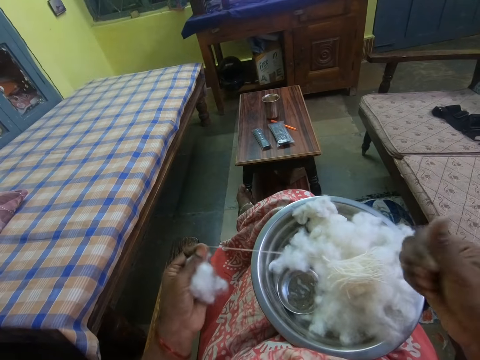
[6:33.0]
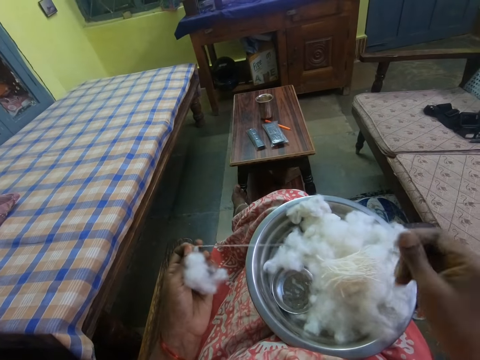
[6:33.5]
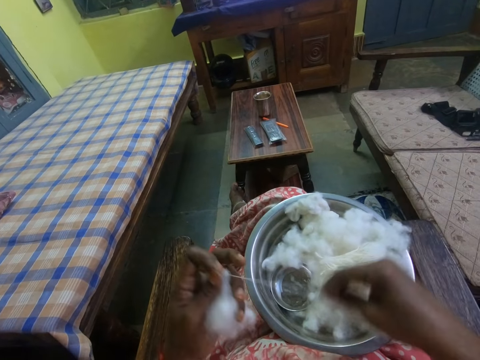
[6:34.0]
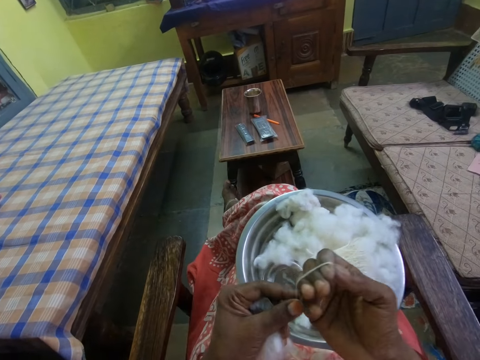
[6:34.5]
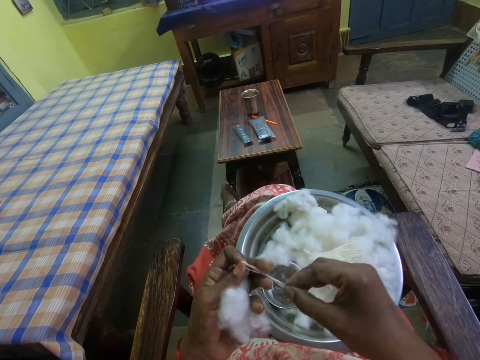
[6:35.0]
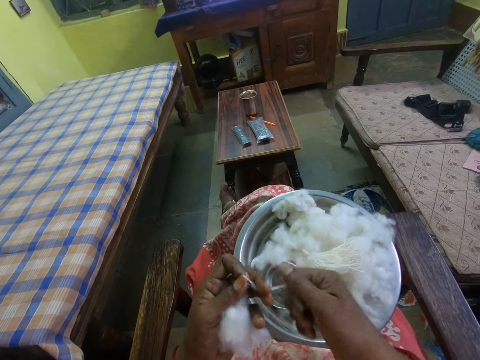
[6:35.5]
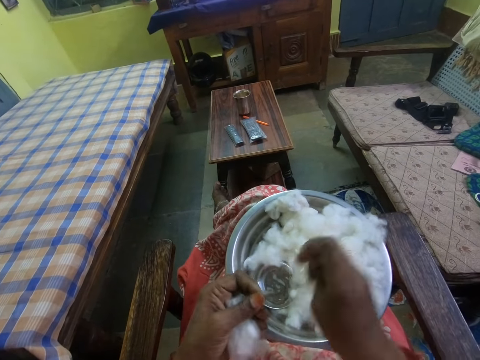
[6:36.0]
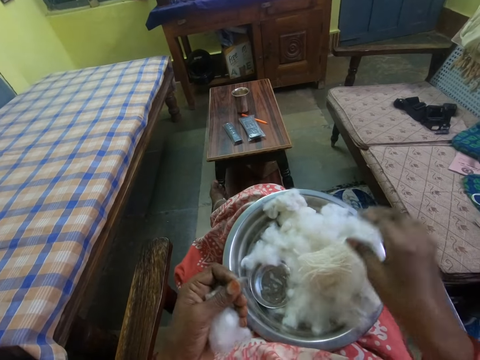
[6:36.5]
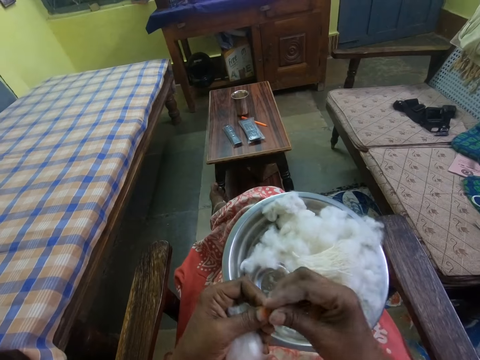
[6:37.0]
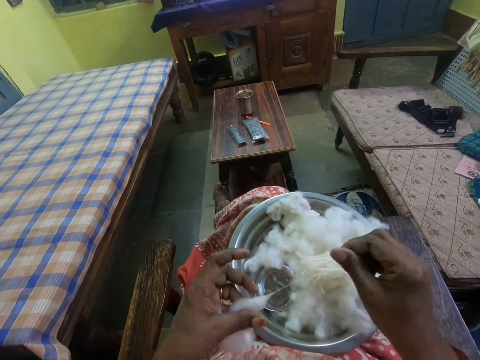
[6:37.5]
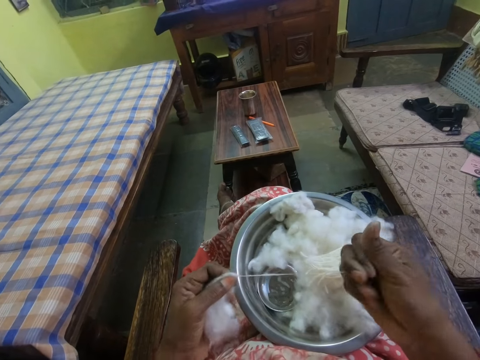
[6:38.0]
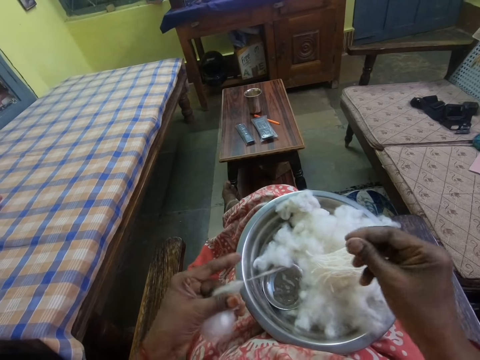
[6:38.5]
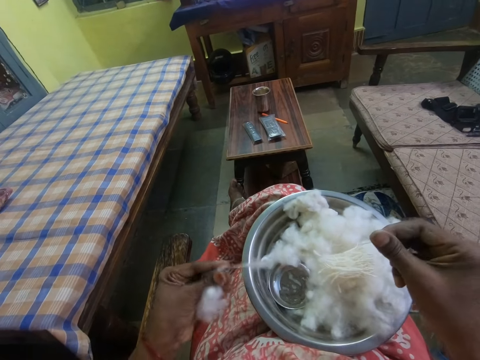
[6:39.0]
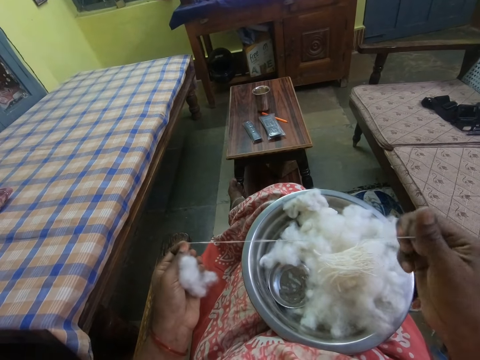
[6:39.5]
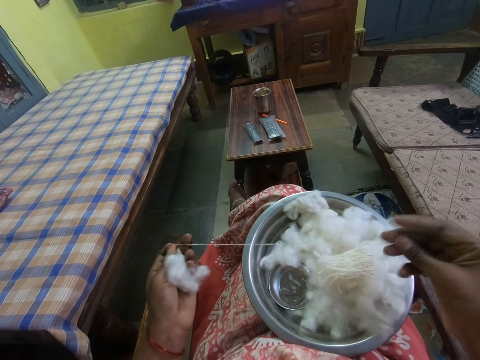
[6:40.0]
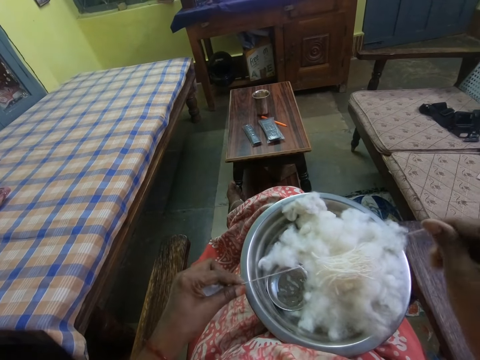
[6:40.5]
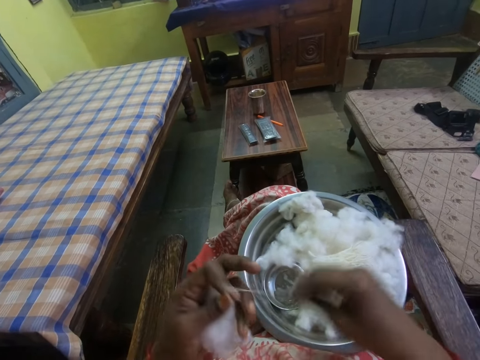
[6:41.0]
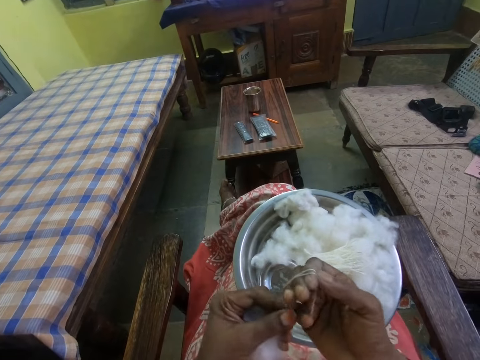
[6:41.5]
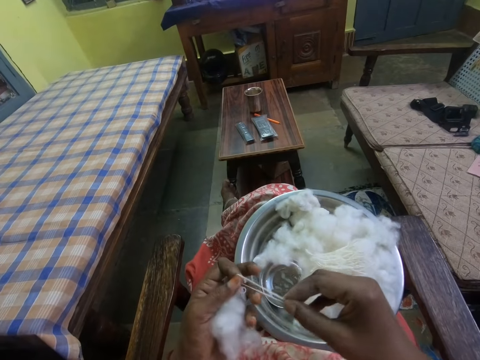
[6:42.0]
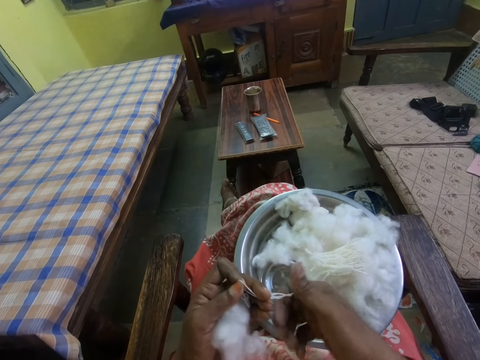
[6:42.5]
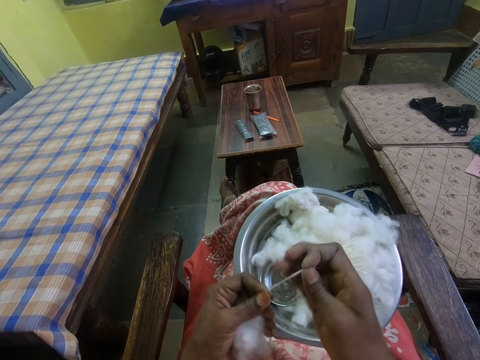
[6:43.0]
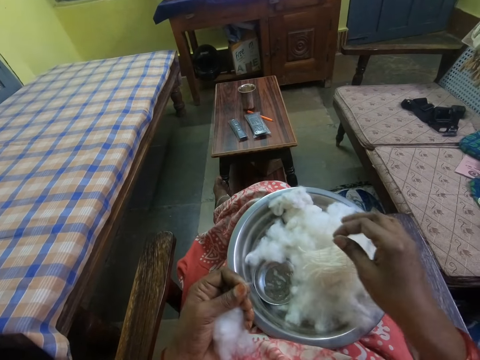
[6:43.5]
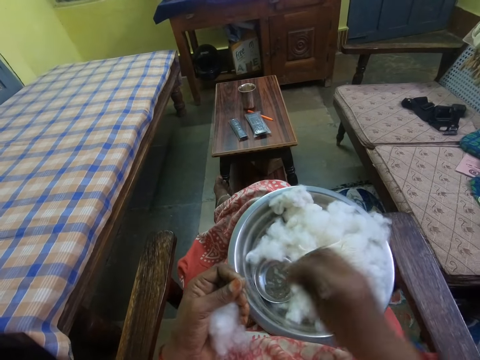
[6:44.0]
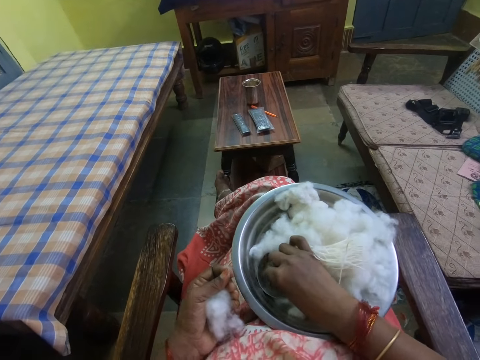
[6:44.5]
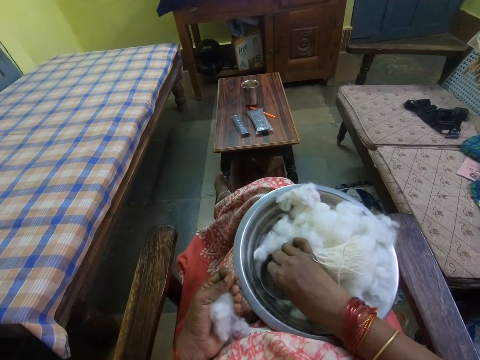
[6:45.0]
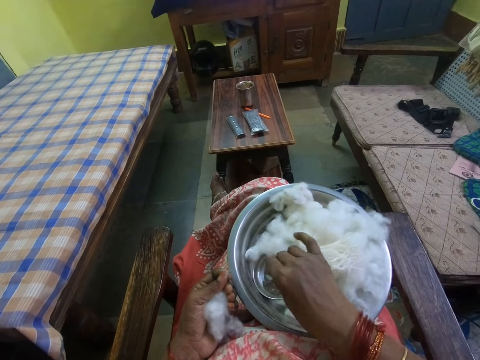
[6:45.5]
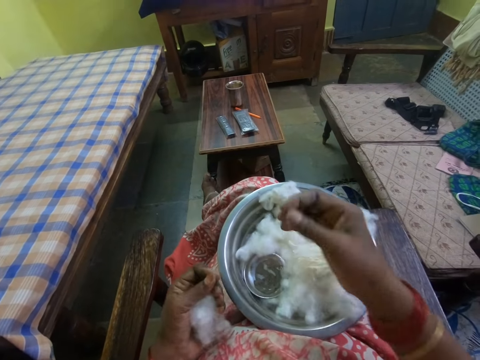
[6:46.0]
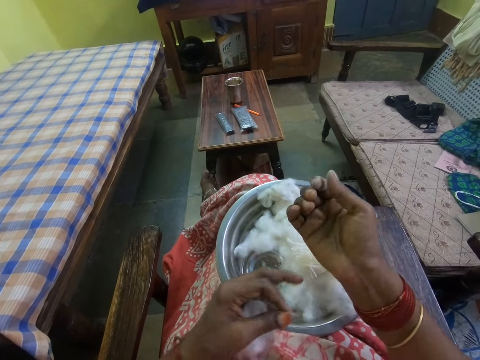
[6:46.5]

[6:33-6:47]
The camera wearer coils a piece of cotton on her hand. She puts the cotton in a bowl, pulls the cotton and straightens the piece of cotton. She coils the piece of cotton on her hand and puts the cotton in the bowl. She dips the finger in water and adjusts the piece of cotton in the bowl.

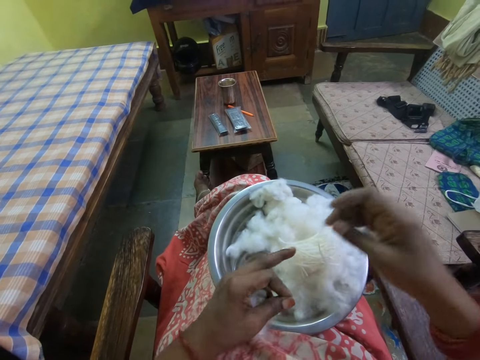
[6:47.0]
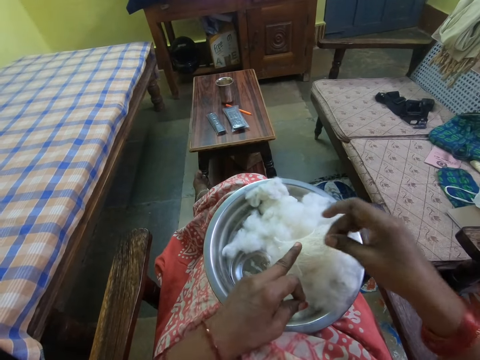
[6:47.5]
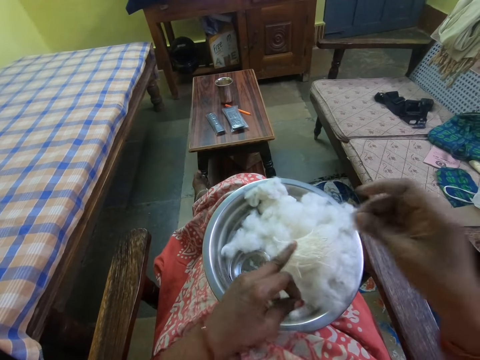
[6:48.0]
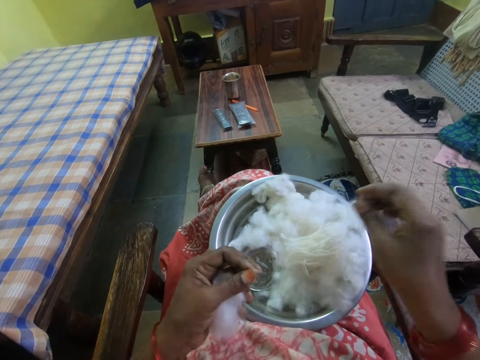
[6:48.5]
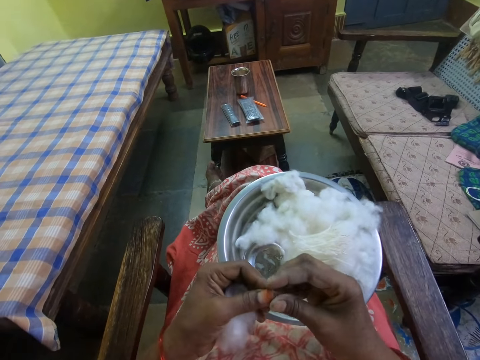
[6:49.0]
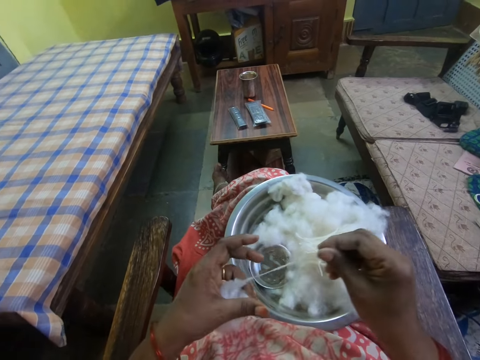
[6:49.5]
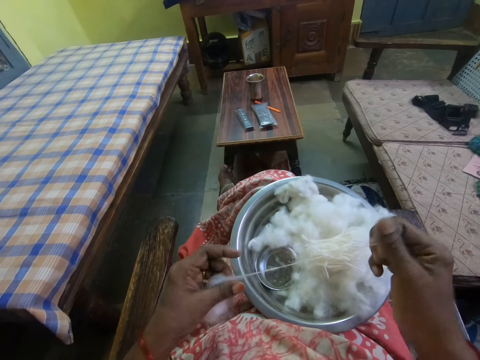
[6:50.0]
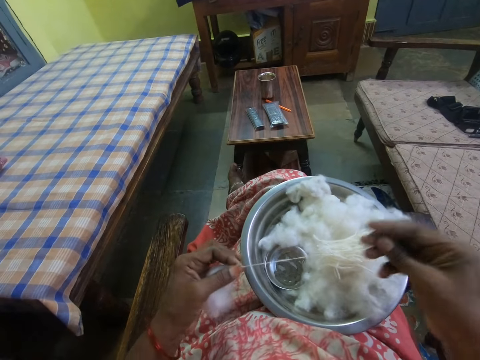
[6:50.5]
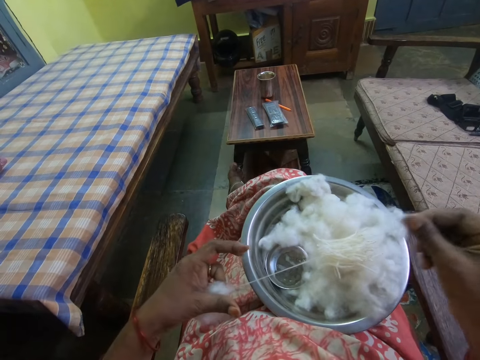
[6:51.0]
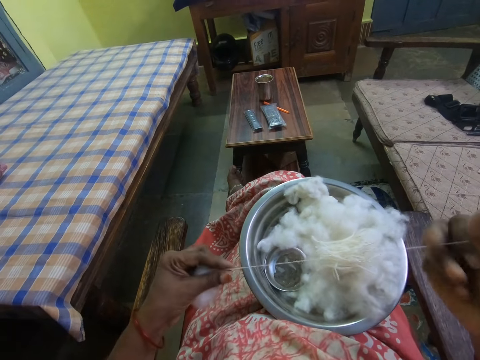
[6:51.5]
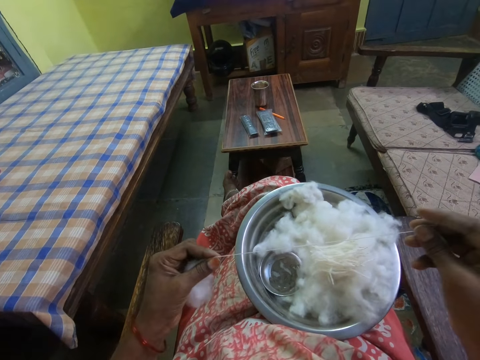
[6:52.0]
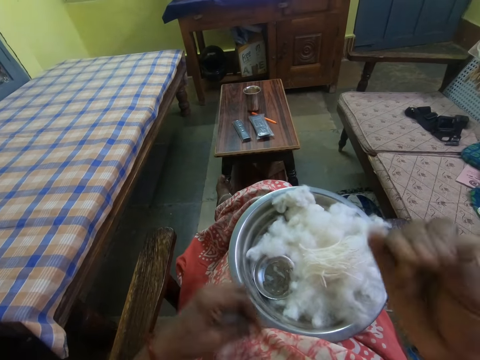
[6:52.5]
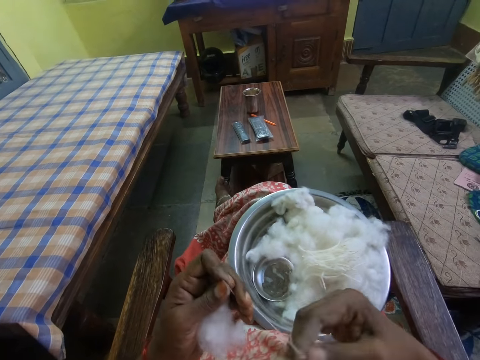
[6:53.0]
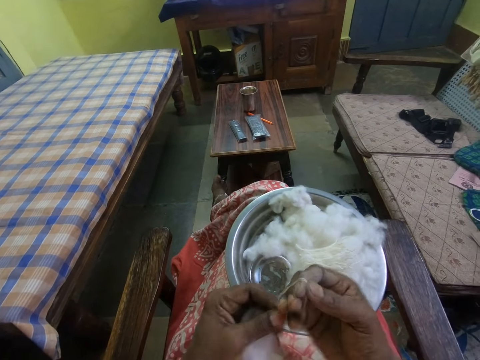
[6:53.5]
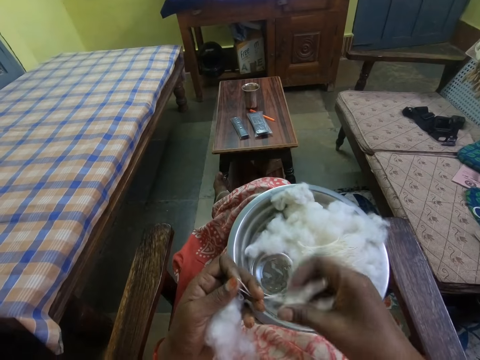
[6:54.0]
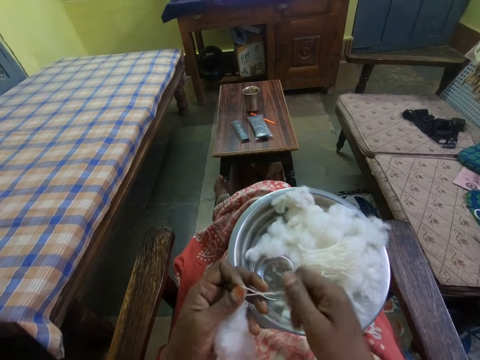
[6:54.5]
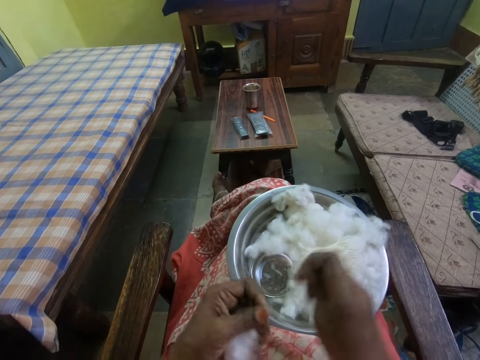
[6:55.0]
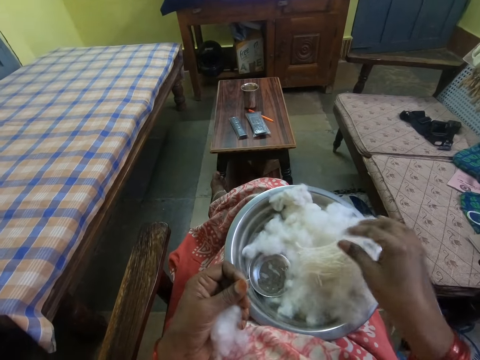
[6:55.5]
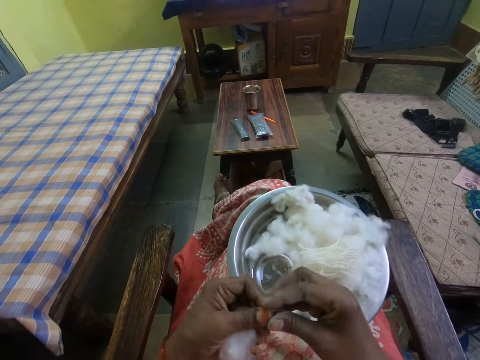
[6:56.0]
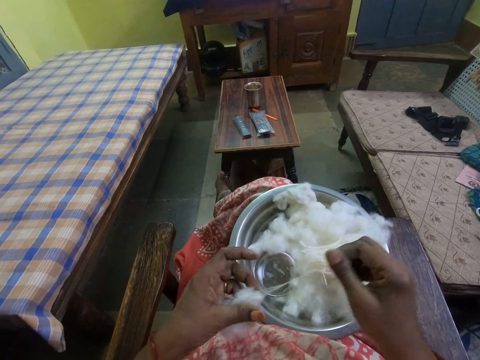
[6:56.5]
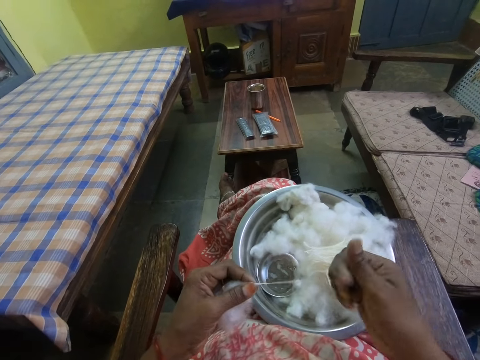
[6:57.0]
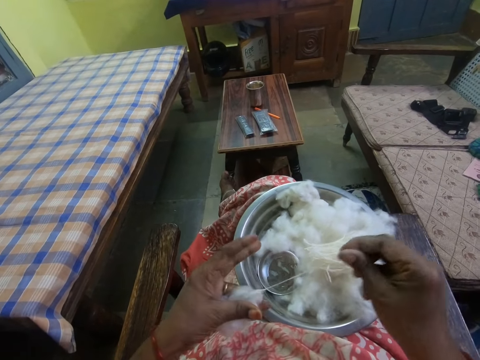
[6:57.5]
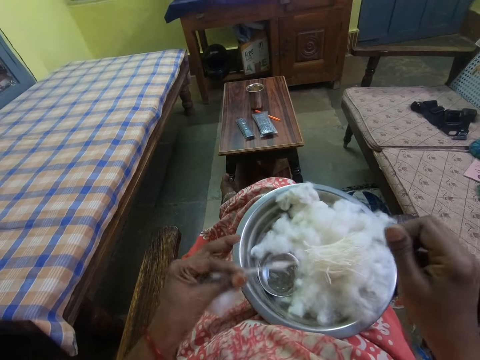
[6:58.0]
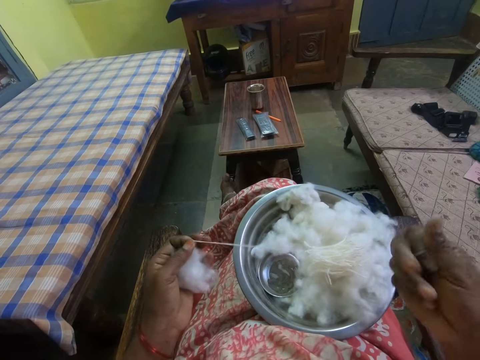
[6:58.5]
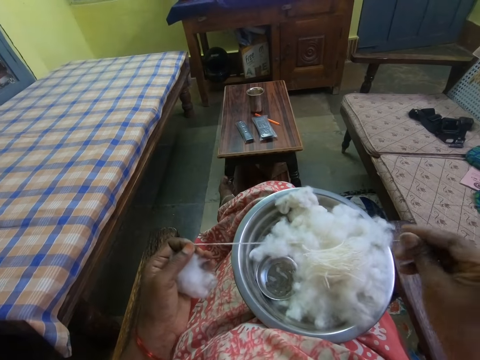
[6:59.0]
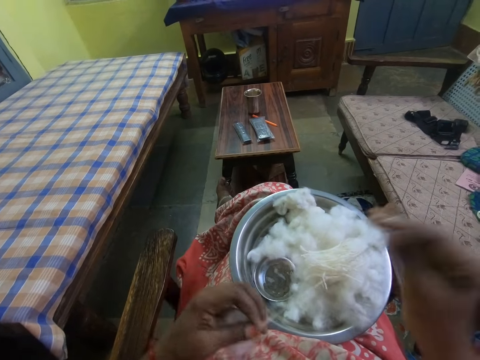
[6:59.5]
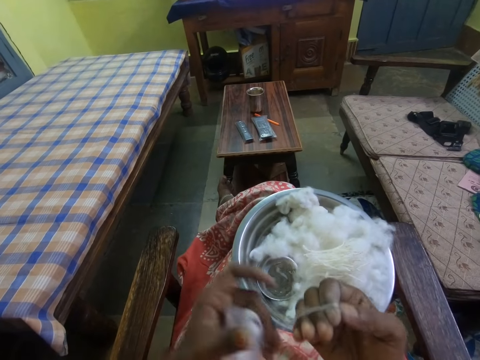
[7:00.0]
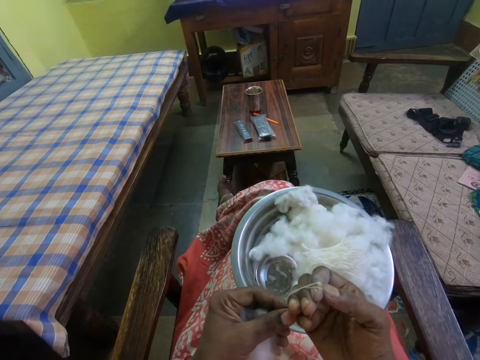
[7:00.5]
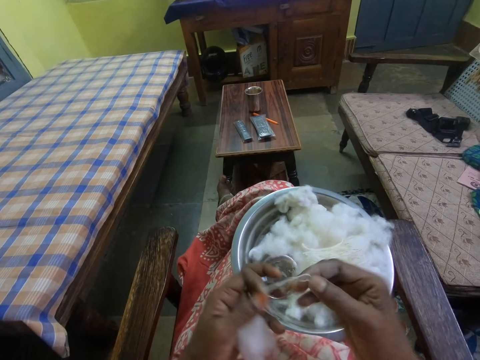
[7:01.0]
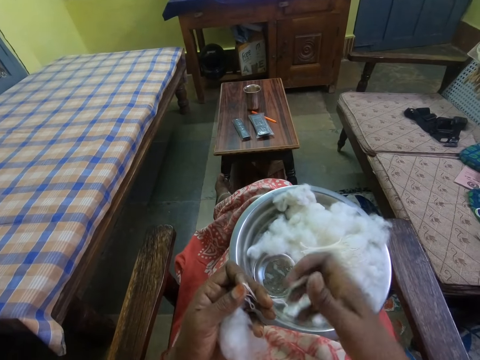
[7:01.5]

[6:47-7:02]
The camera wearer picks up a piece of cotton and puts down the piece of cotton. She pulls the cotton and straightens the piece of cotton. She coils the piece of cotton on her hand, puts the cotton in a bowl and pulls the cotton. She rolls the cotton around the fingers and straightens the piece of cotton.
